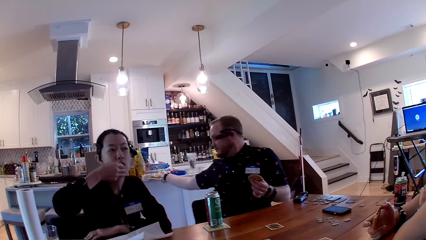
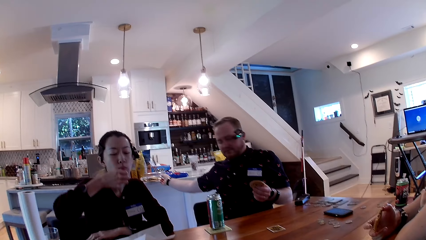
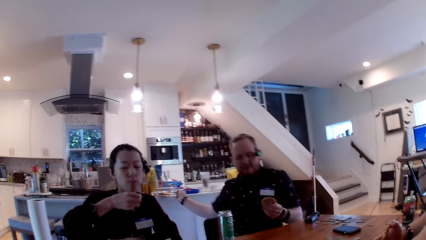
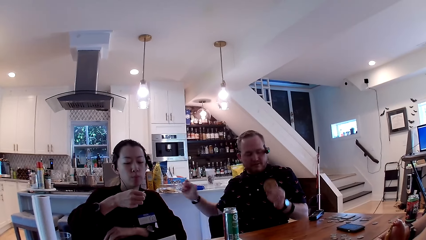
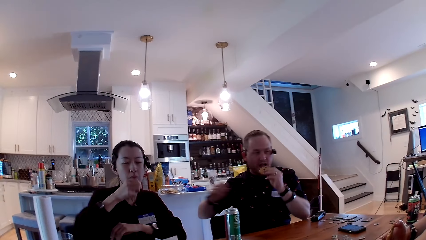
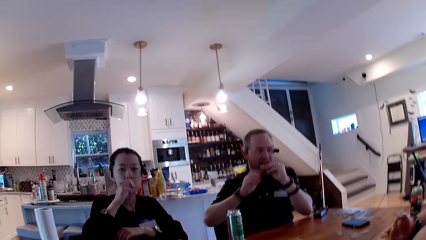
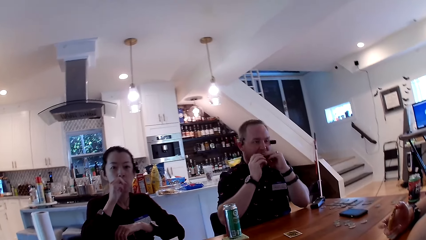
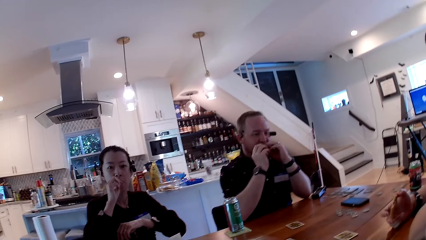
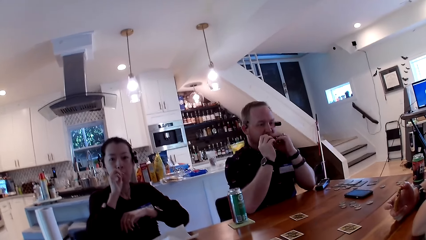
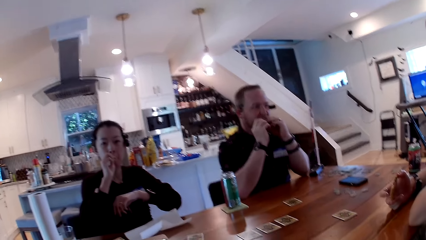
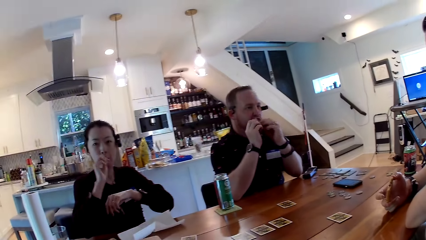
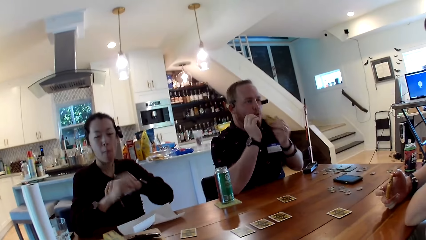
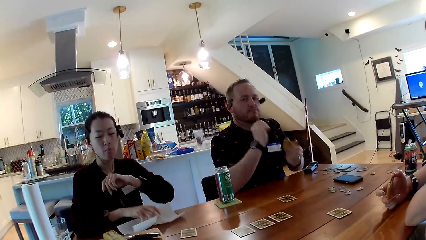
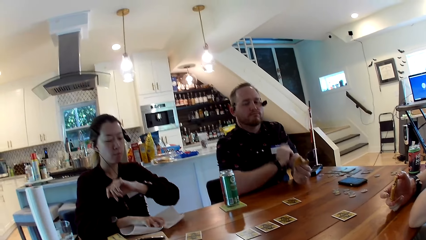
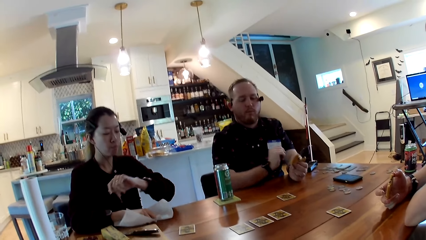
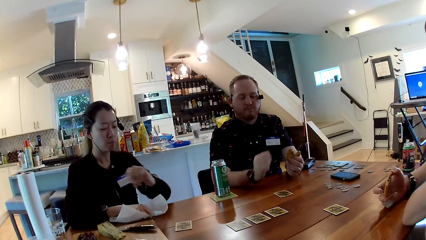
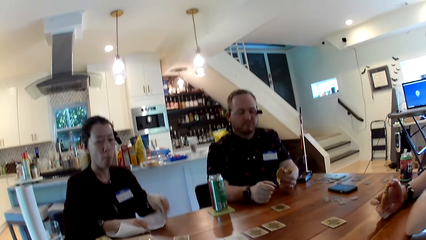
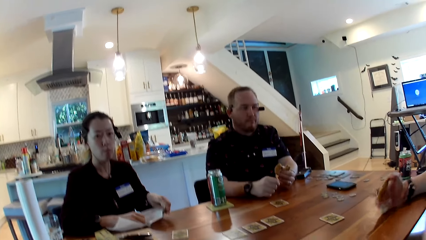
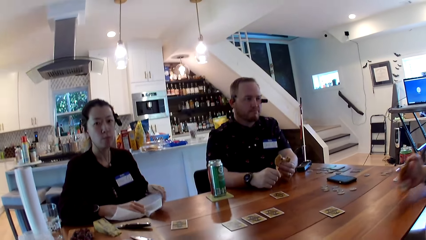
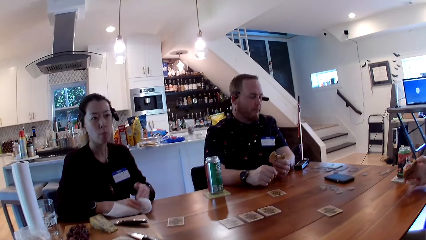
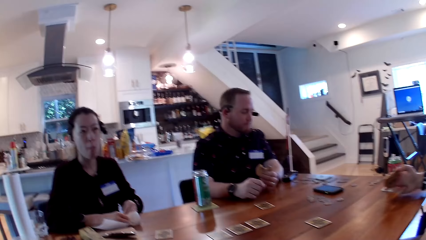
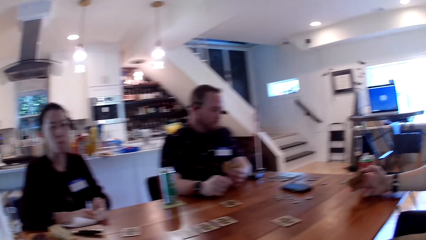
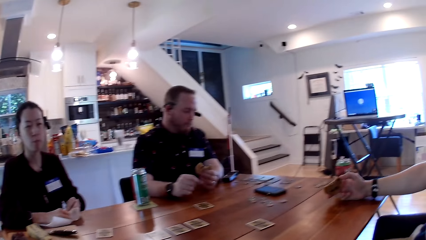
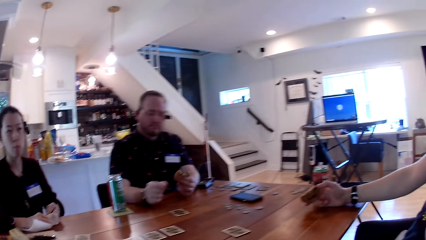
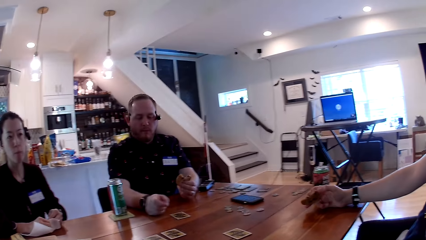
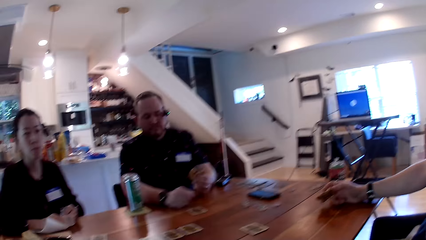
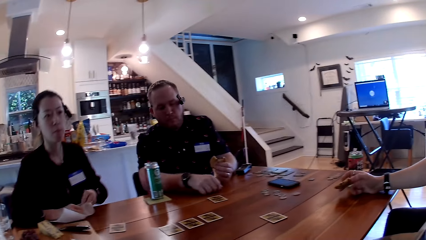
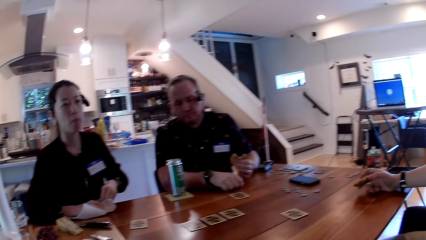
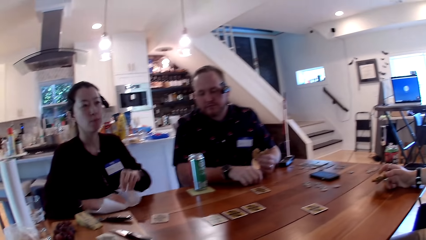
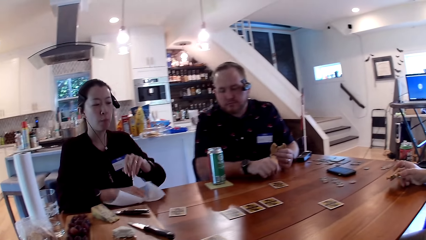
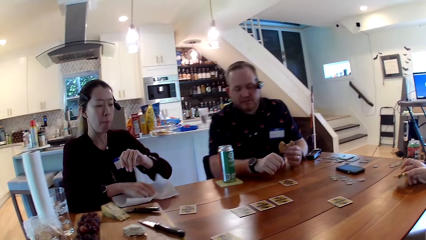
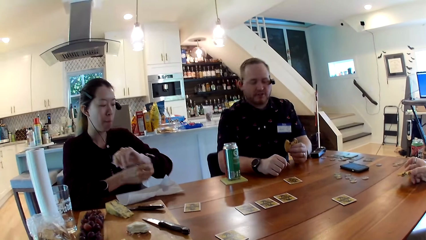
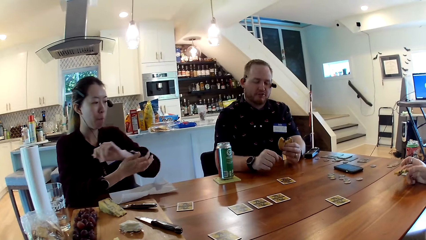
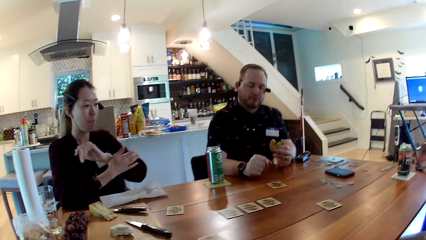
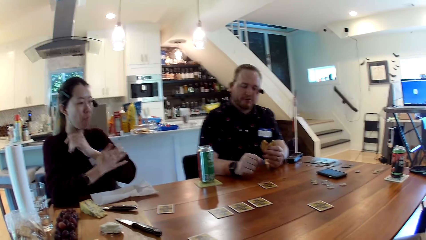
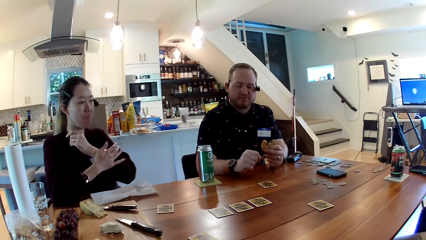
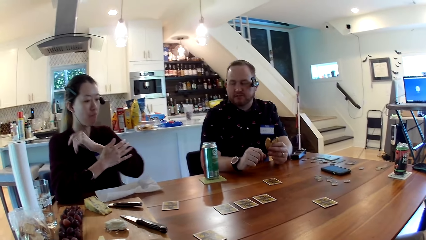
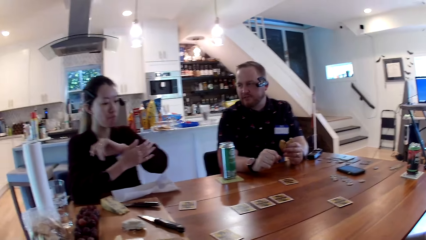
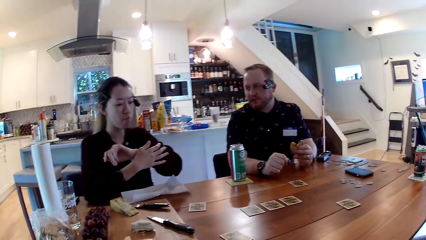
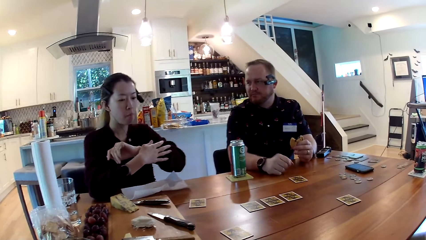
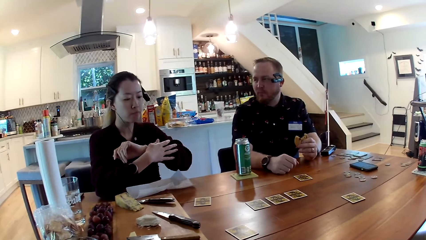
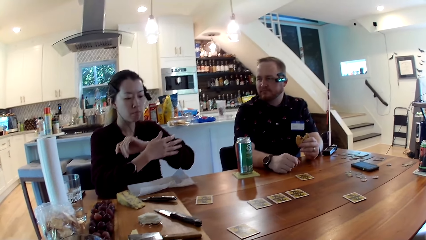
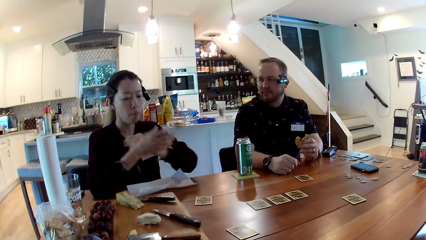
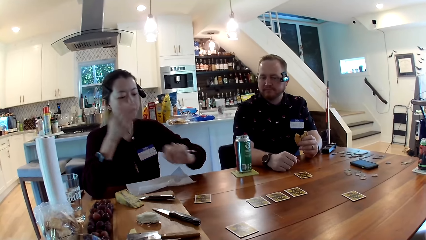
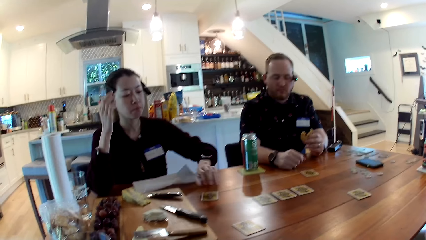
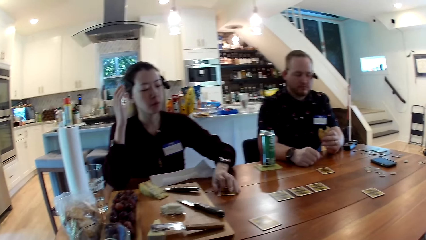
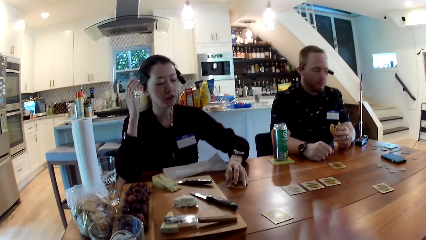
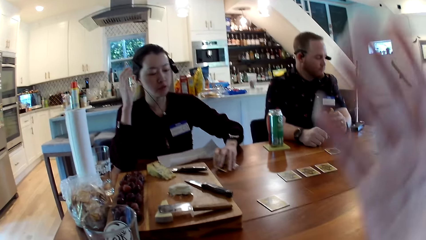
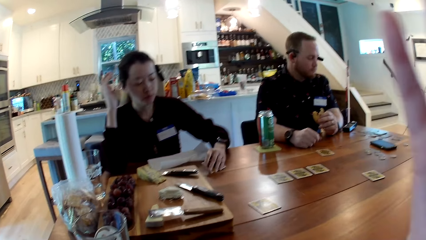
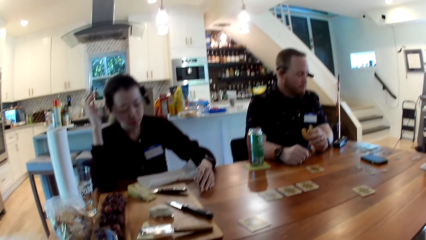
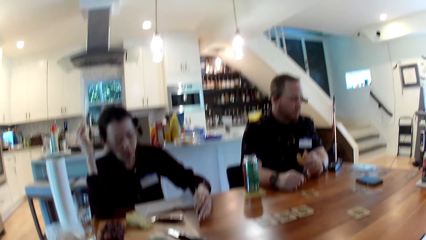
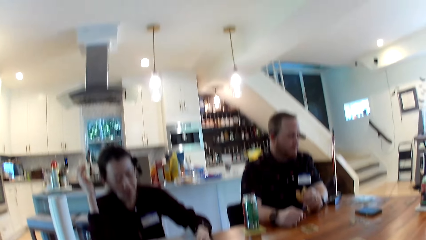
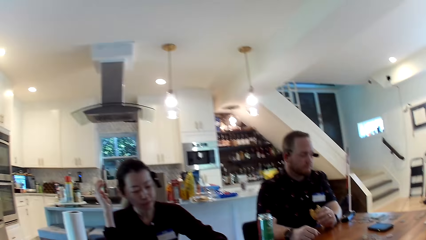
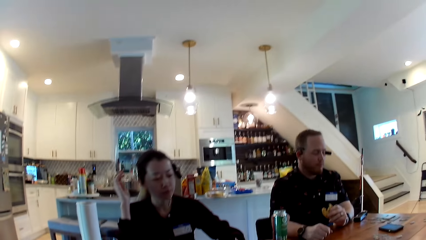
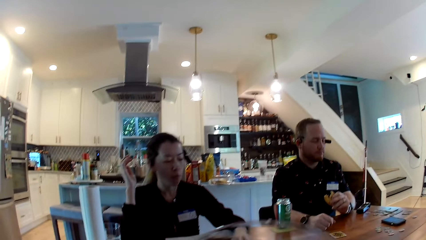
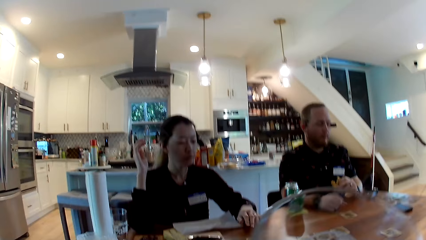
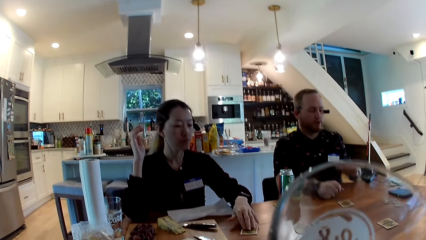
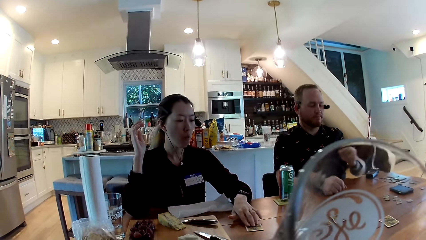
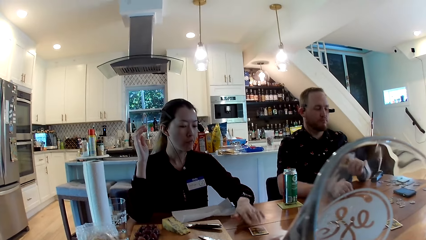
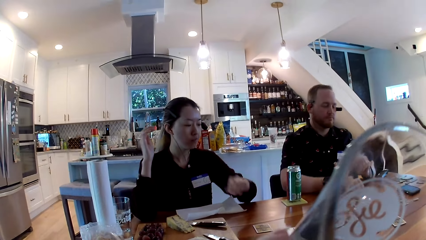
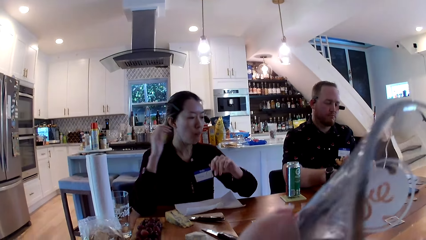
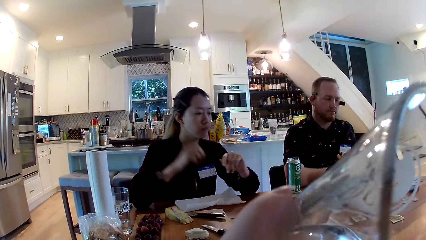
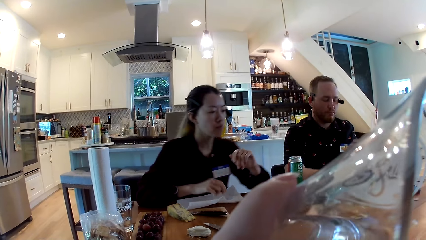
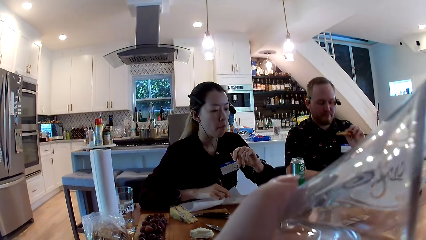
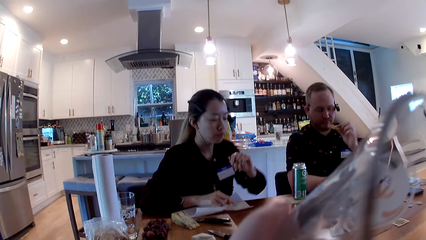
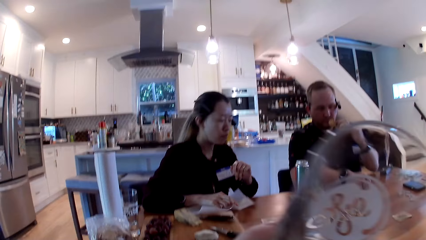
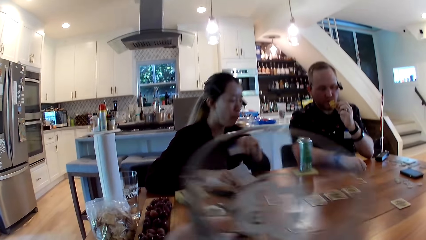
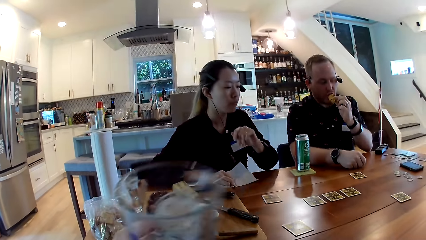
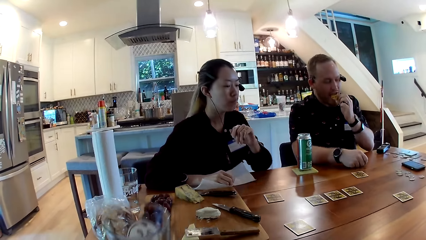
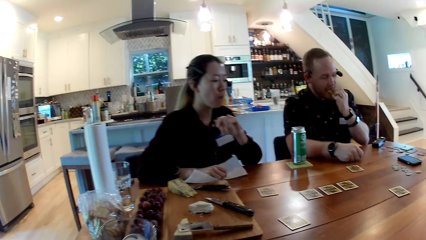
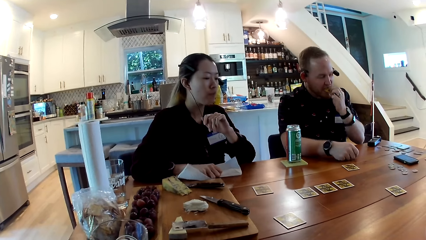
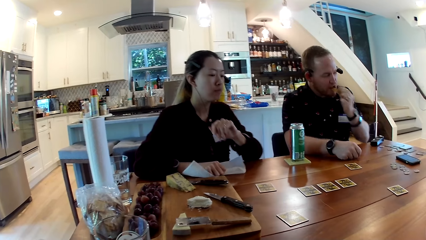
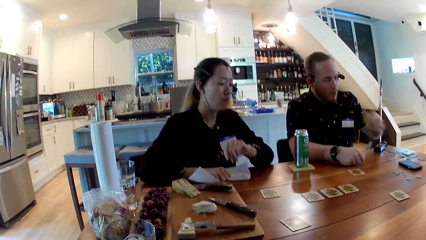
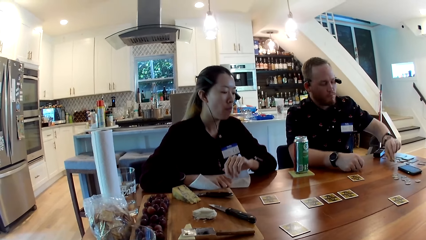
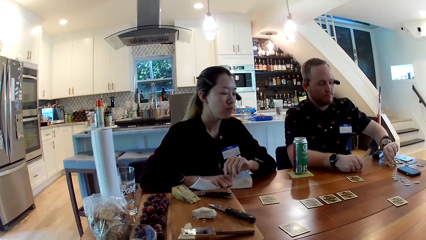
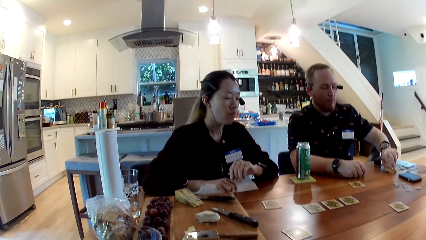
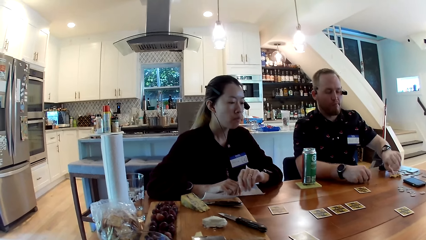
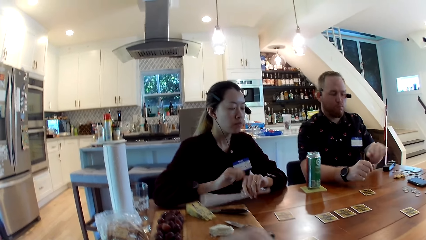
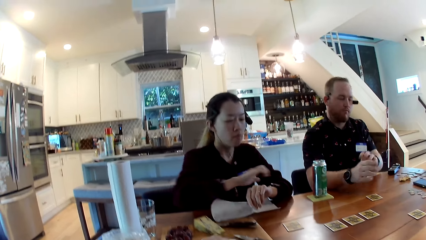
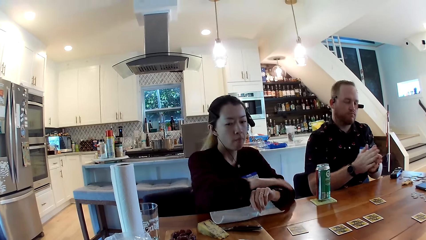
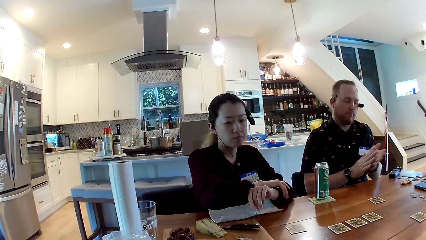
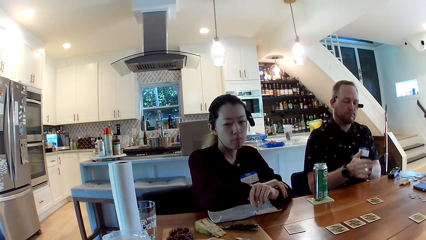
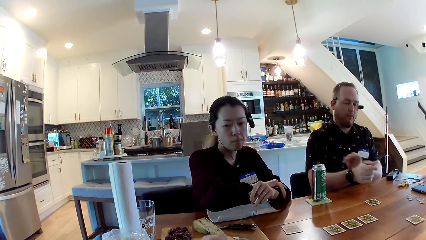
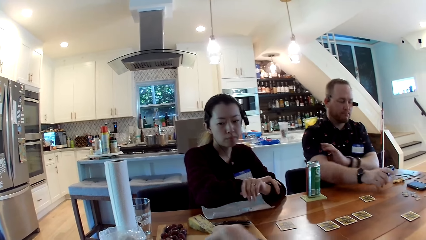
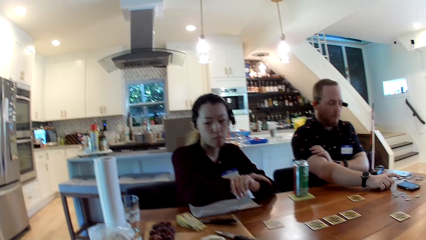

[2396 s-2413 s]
The man eats the cookie in his left hand. The woman cleans her right hand on the tissue on the table and folds the tissue on the table with her left hand. The woman adjusts the watch on her left hand with her right hand, looks at the watch, and flips a card from the table with her left hand. The man eats the cookie in his left hand. The camera wearer drinks from the glass. She puts the glass on the table. The man places the cookie in his left hand on the table. The woman adjusts the watch on her left hand with her right hand. The camera wearer picks a grape from the wooden board with her right hand.
